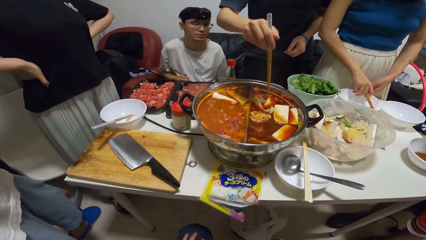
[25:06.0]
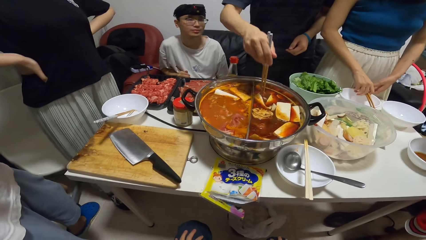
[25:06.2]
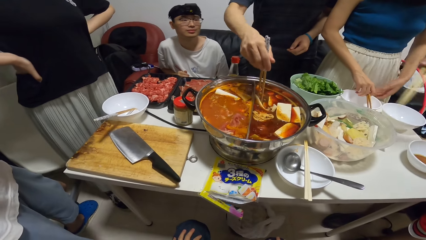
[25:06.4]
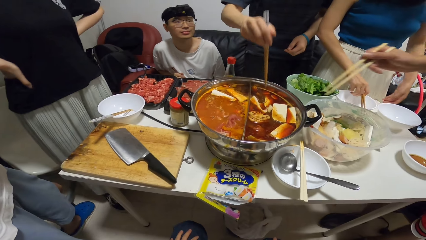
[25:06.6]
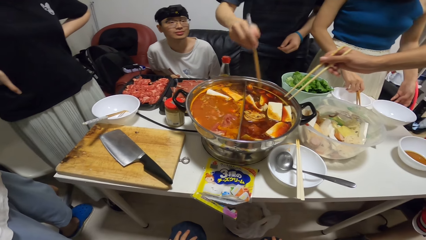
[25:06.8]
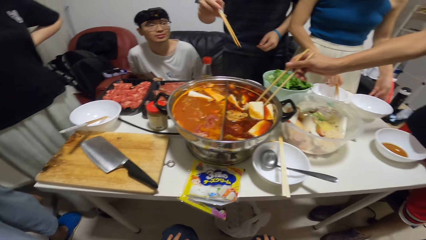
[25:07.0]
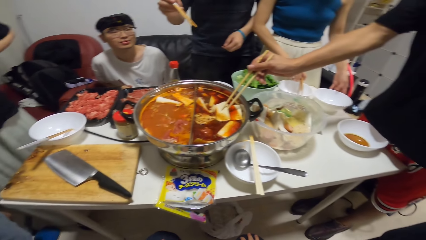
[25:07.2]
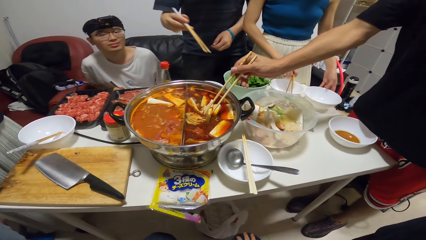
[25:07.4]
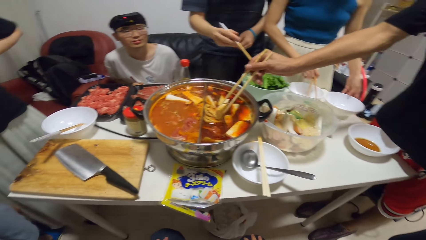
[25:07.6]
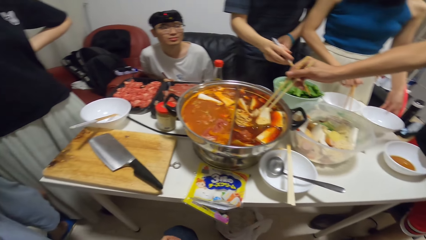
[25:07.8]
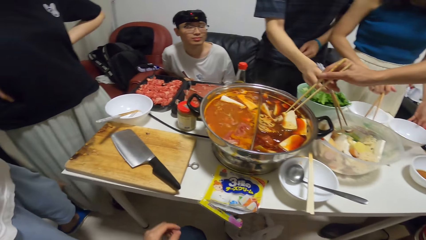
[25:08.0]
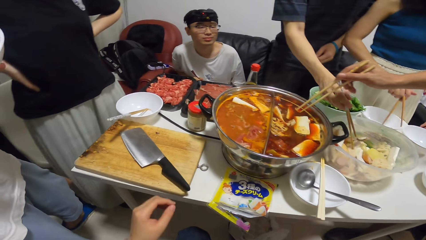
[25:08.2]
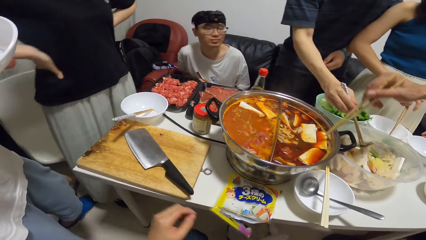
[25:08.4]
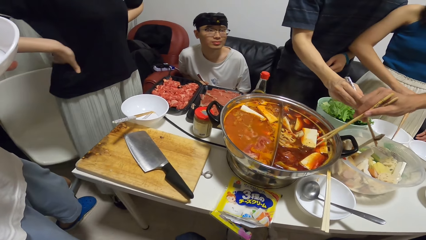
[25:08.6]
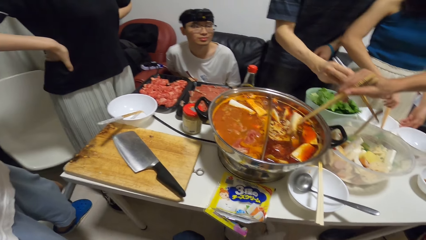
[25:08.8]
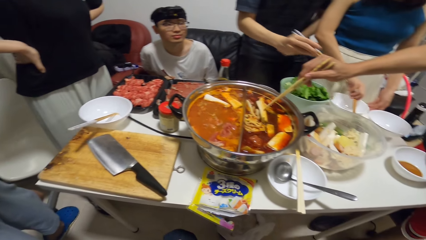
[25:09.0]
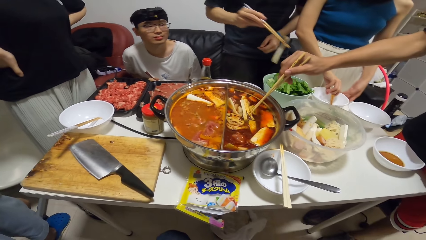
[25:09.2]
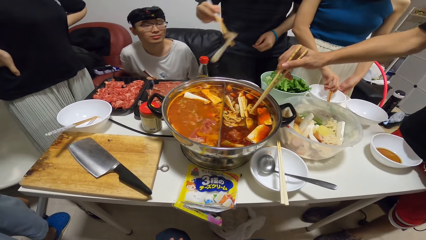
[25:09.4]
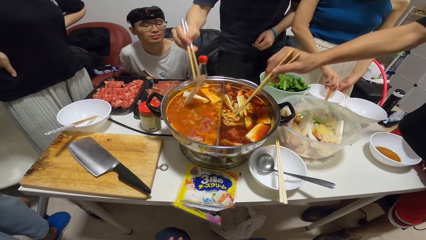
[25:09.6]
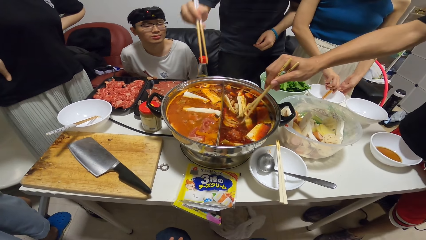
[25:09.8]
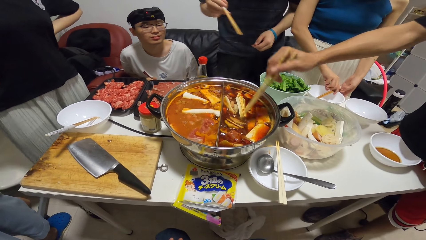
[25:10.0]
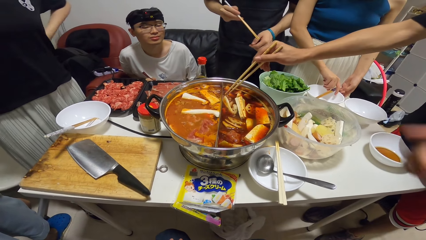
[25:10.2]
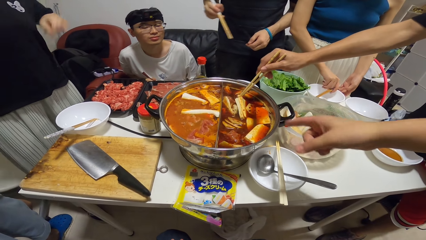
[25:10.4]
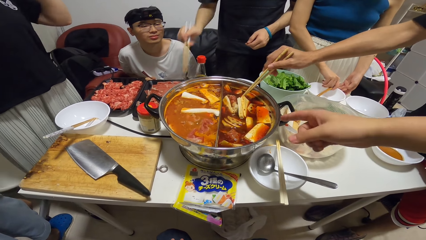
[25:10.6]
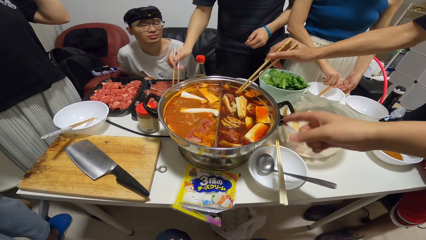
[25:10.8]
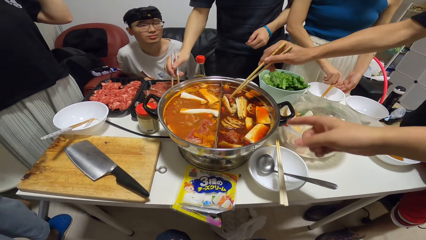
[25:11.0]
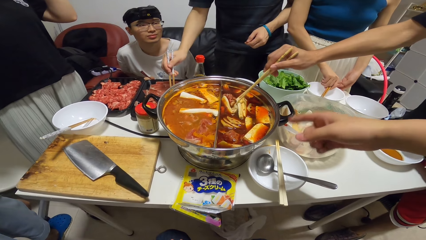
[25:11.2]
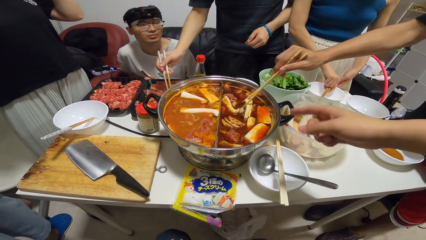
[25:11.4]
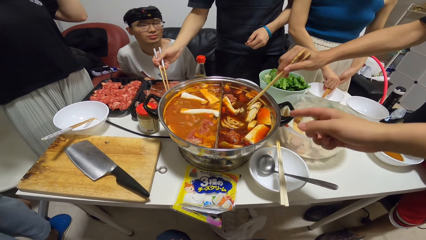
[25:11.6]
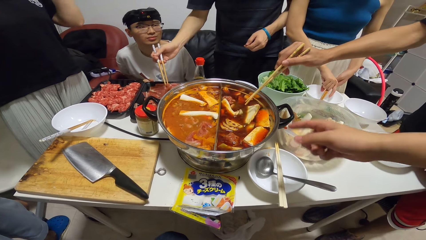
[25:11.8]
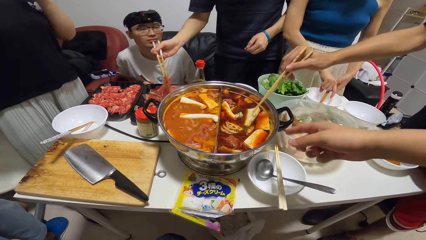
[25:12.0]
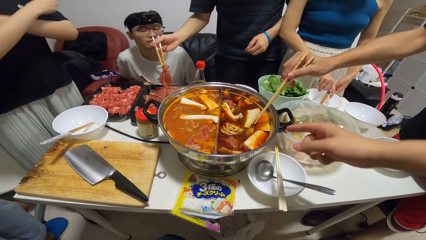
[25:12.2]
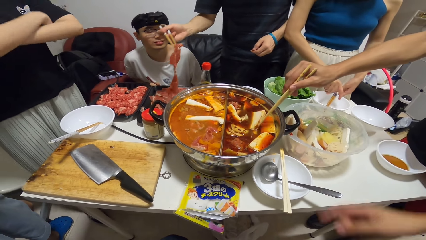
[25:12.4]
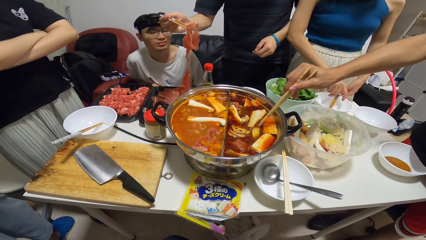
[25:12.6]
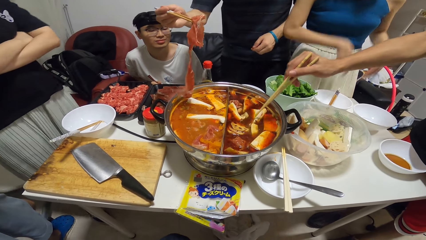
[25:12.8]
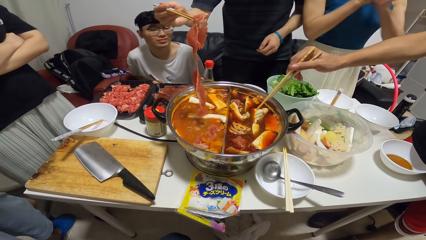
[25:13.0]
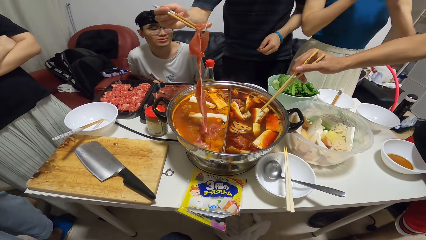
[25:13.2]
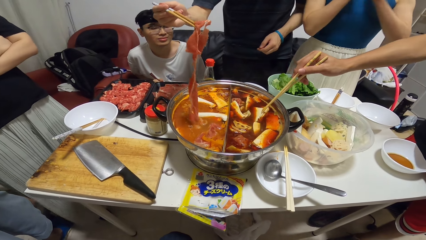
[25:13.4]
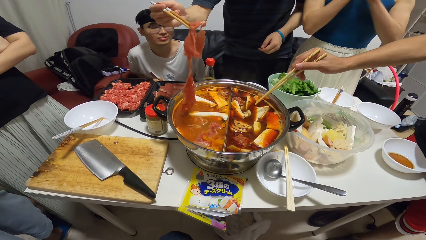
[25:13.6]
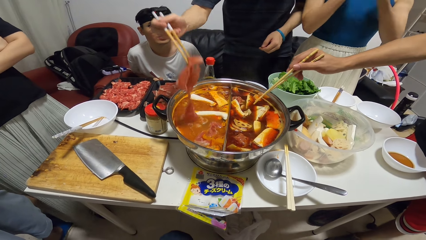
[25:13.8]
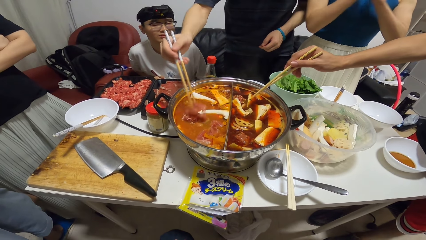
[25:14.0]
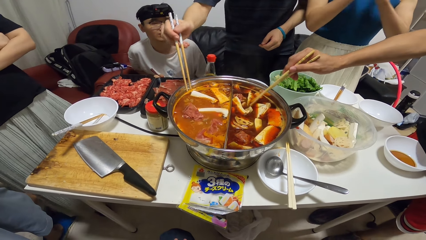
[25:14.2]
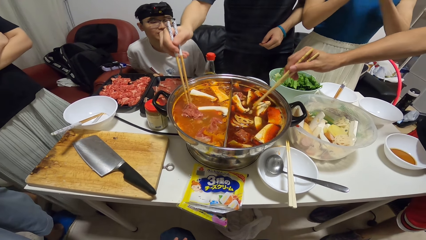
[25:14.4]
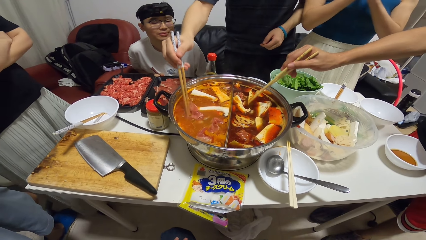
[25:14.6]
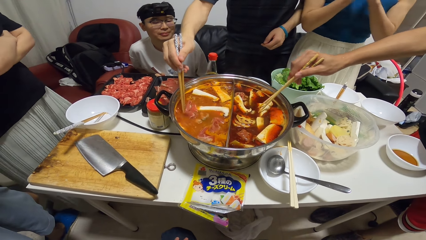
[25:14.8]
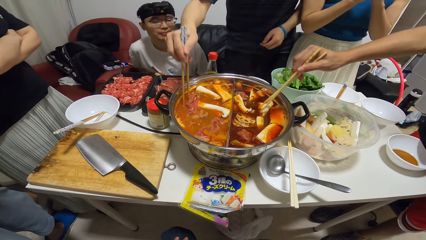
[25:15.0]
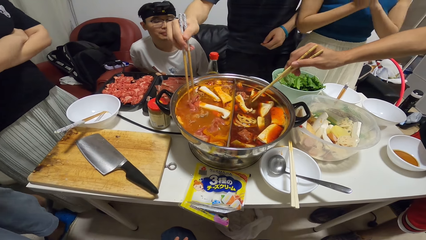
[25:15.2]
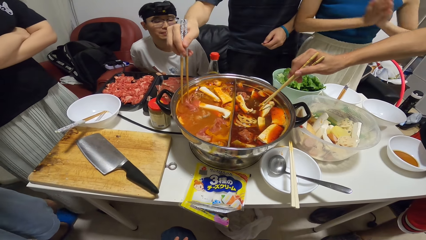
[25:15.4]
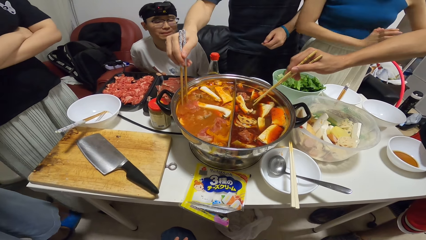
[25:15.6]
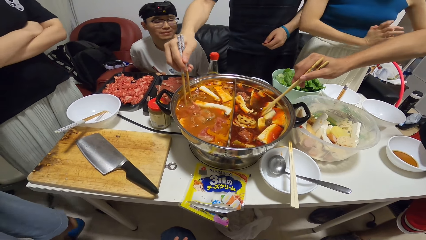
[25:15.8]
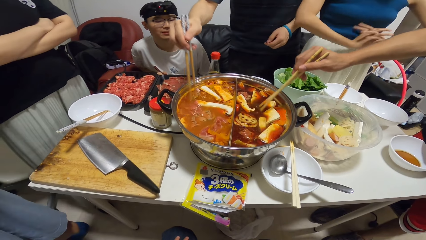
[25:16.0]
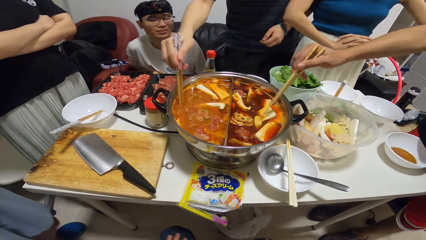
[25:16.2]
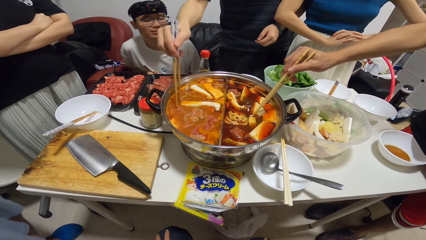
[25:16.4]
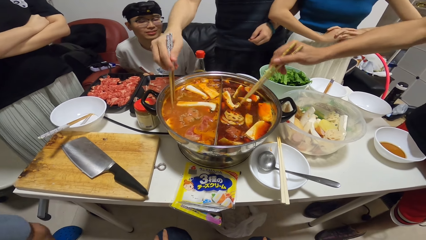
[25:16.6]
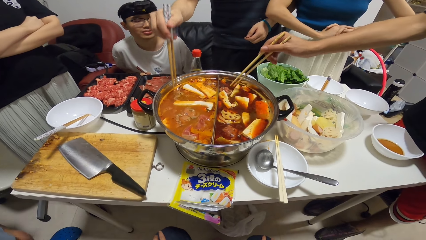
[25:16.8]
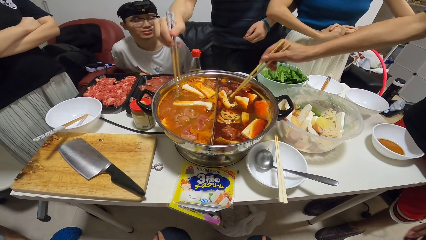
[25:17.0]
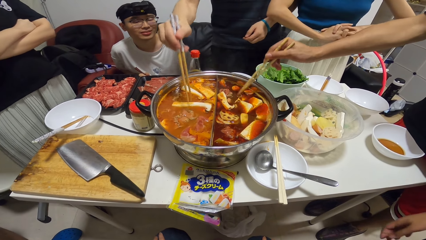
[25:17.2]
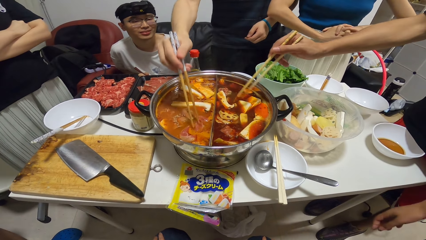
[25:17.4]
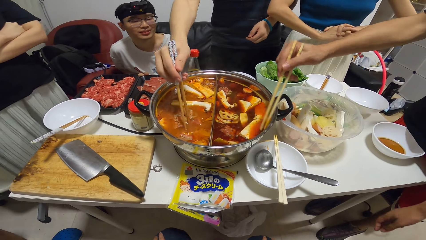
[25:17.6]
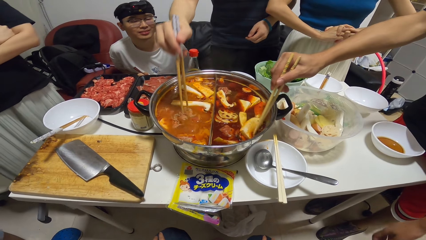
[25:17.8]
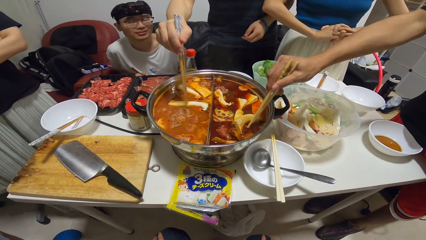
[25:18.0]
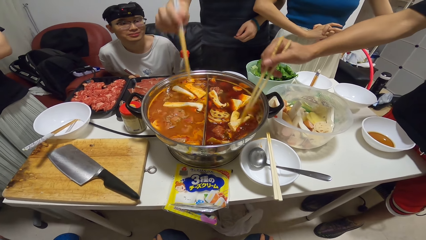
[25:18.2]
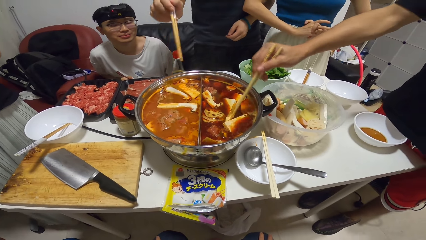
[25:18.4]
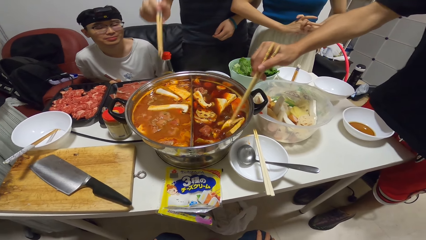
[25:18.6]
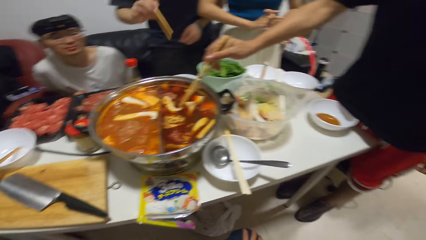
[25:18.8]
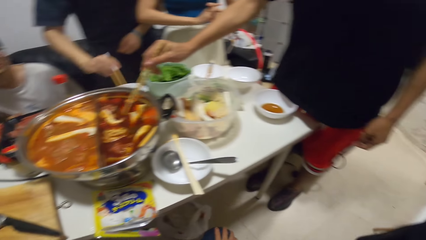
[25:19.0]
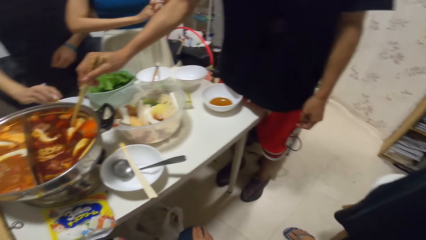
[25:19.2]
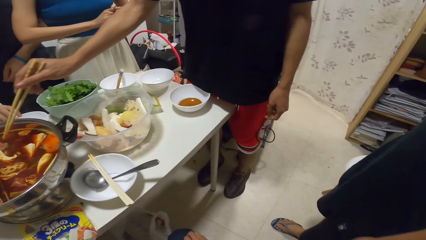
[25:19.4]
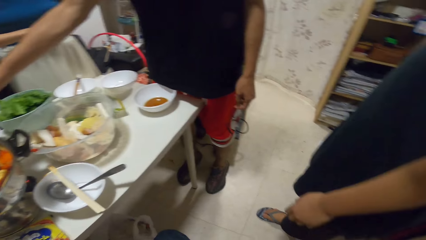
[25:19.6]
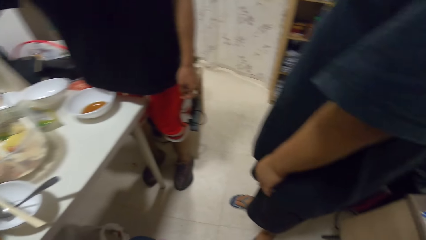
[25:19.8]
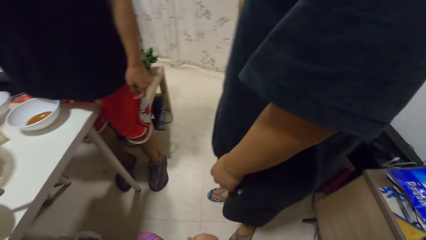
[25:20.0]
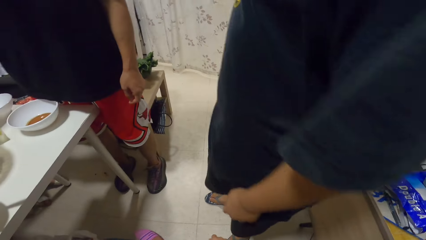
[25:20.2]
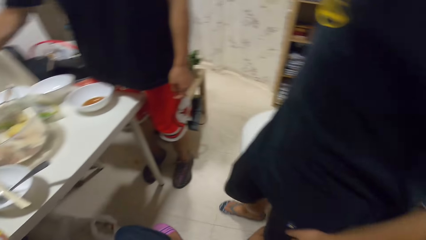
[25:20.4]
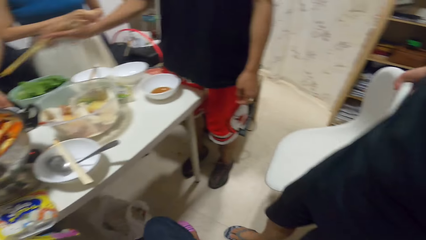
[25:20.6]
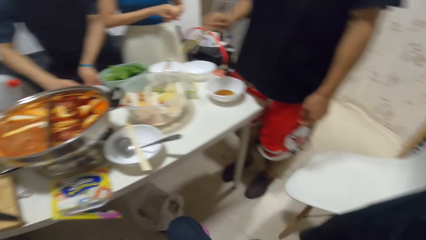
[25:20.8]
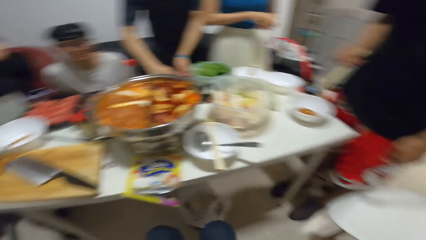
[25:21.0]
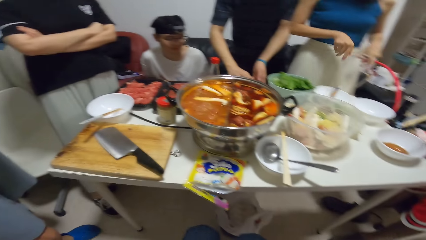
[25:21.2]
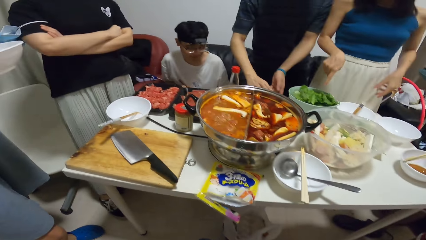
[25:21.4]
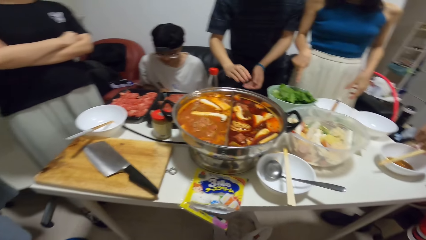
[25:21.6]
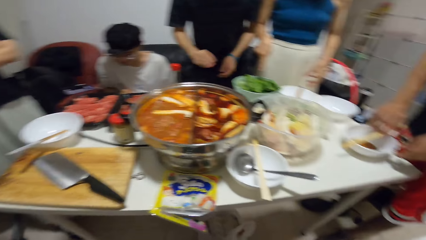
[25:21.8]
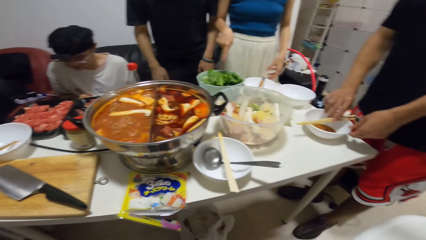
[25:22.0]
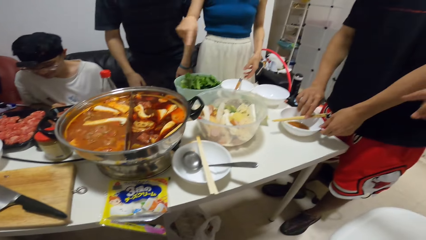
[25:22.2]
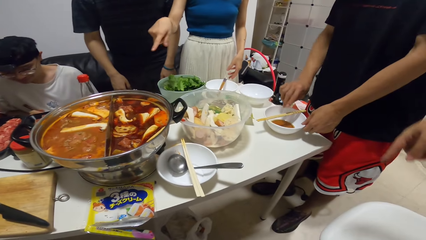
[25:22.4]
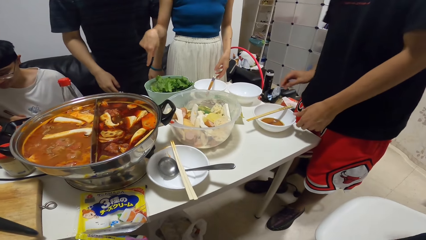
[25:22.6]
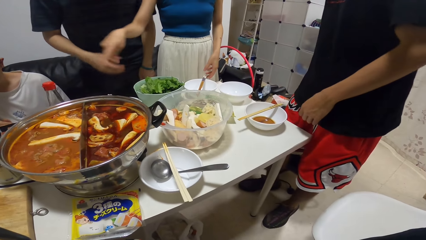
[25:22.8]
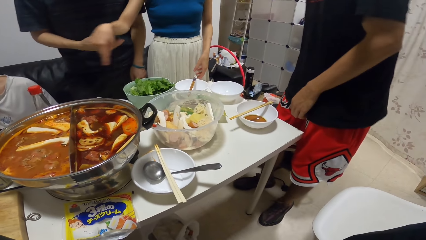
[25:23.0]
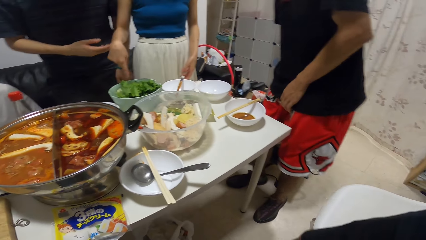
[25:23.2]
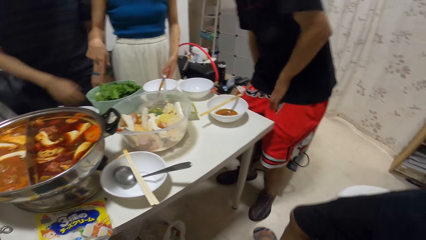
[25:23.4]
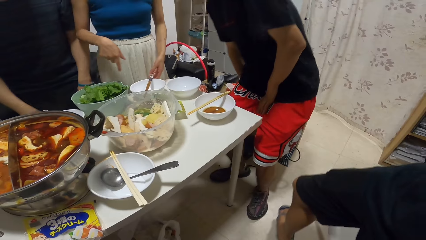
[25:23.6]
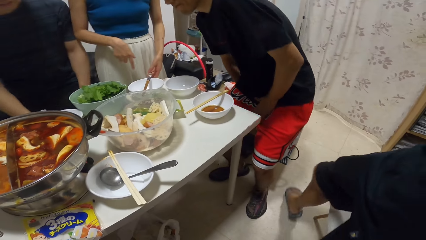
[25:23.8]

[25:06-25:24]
A man dips the potato in the hot pot with the chopstick. Another man picks up the piece of potato from the bowl with the chopstick. A woman drops the chopstick on a plate with her right hand. The second man puts the potato in the hot pot with the chopstick. A third man points at the hot pot. The second man carries beef with the chopstick. The second man puts the beef in the hot pot with the chopstick. The camera wearer looks around. The woman points at the hot pot. The first man drops the chopstick on the plate with his right hand.
